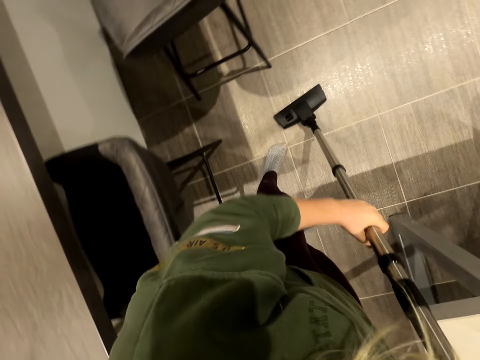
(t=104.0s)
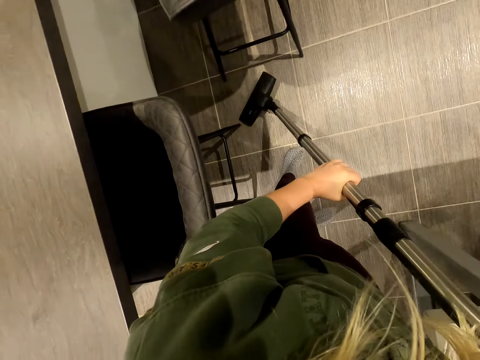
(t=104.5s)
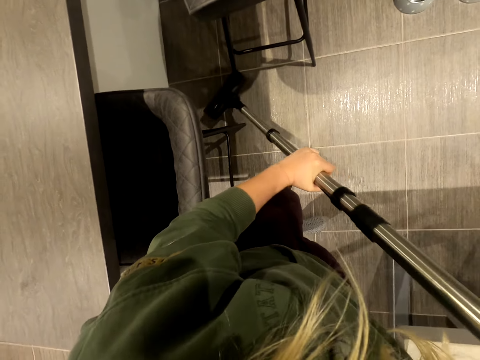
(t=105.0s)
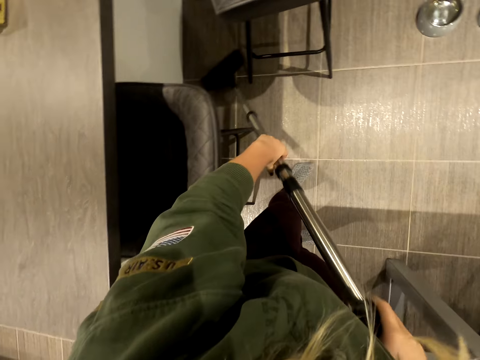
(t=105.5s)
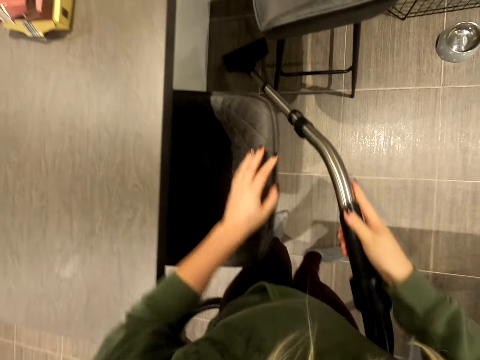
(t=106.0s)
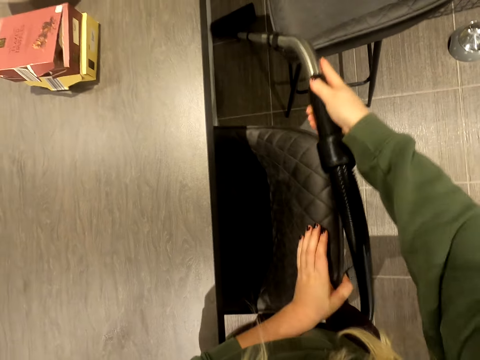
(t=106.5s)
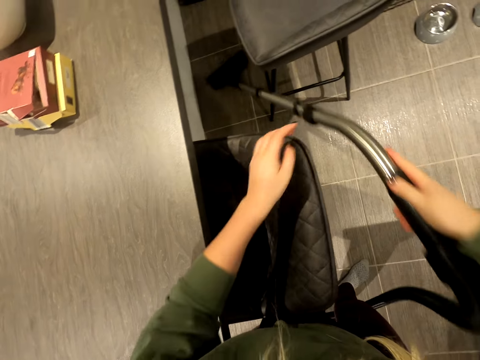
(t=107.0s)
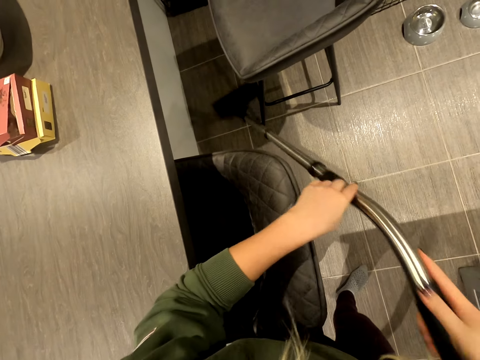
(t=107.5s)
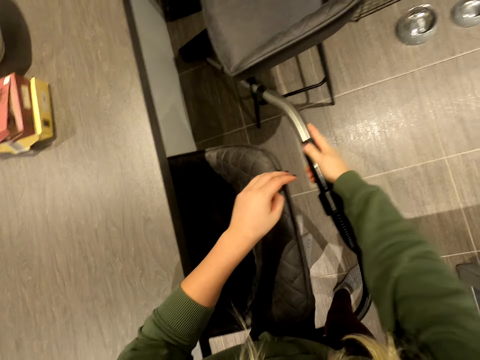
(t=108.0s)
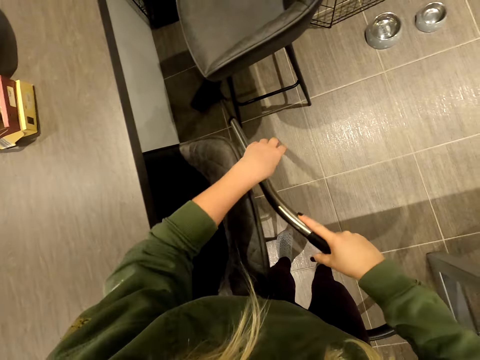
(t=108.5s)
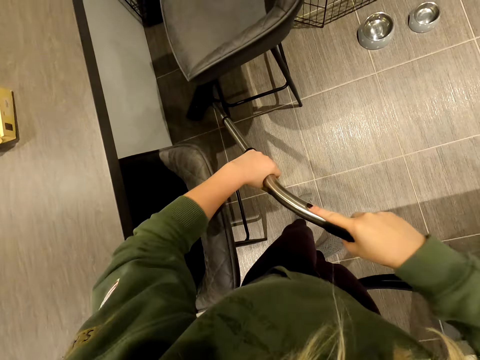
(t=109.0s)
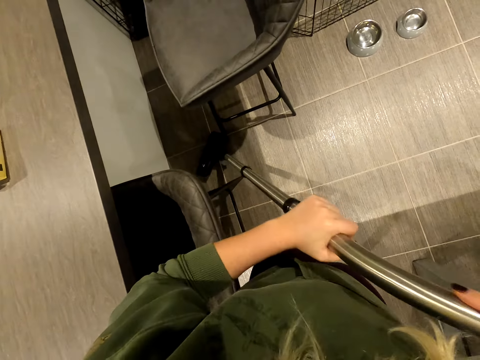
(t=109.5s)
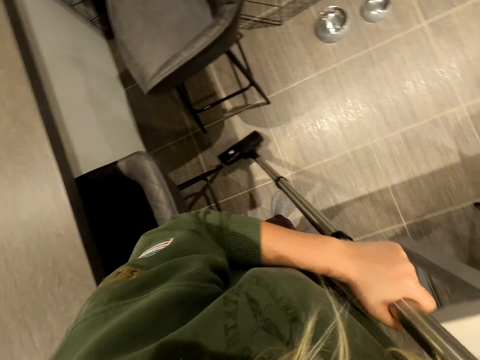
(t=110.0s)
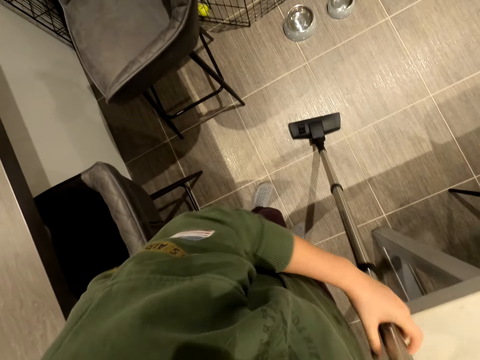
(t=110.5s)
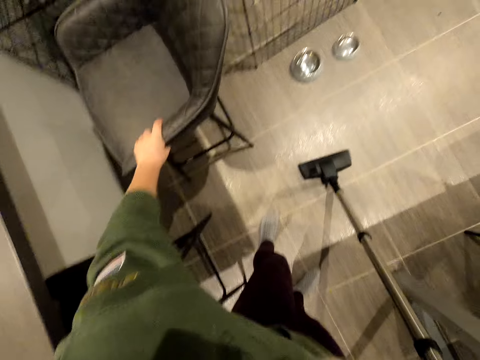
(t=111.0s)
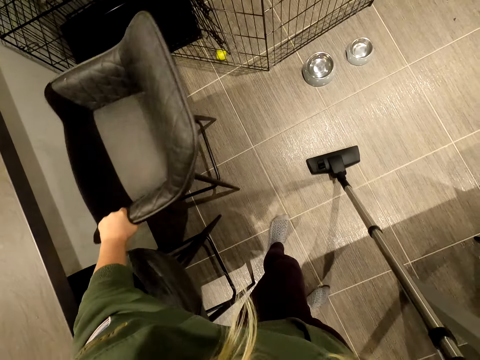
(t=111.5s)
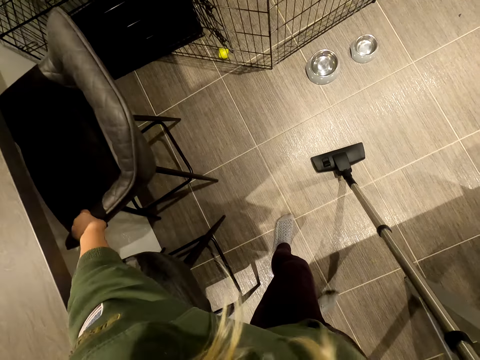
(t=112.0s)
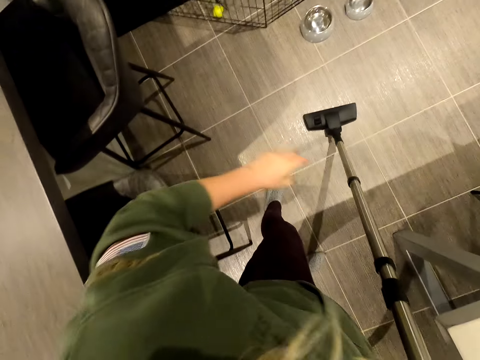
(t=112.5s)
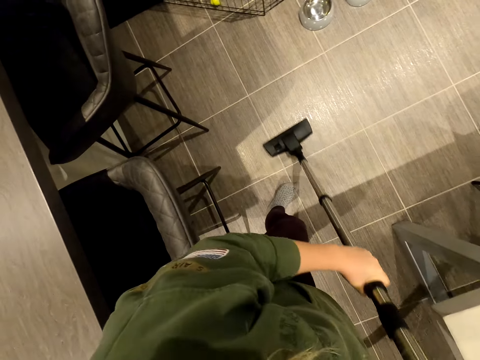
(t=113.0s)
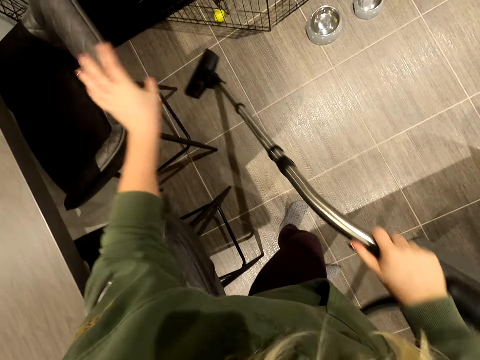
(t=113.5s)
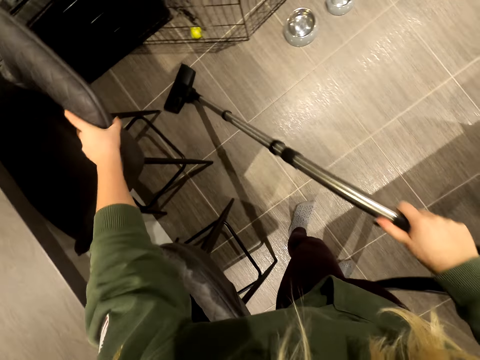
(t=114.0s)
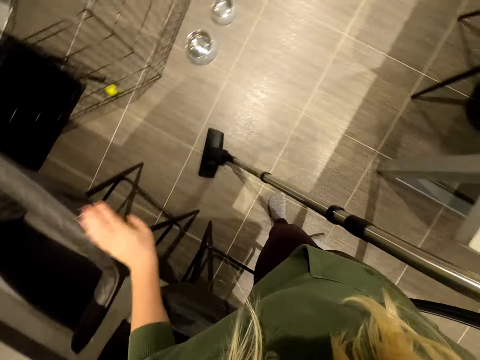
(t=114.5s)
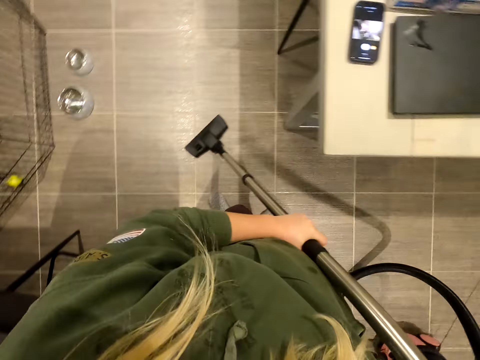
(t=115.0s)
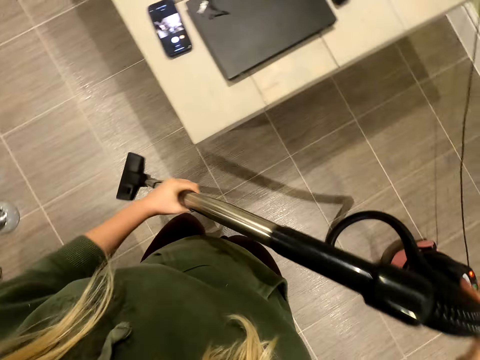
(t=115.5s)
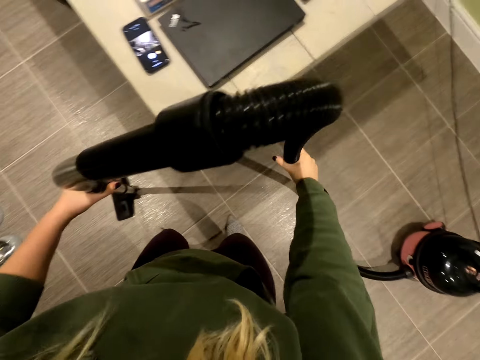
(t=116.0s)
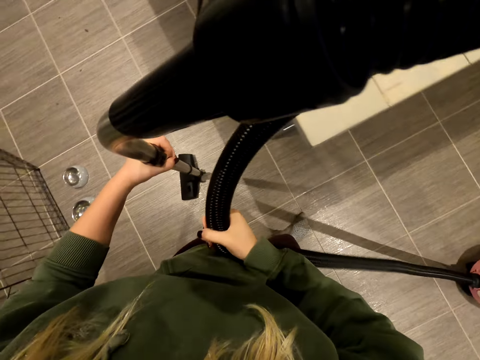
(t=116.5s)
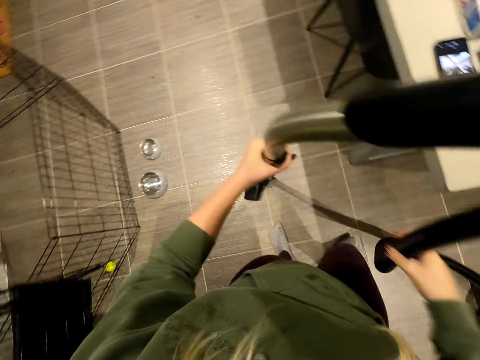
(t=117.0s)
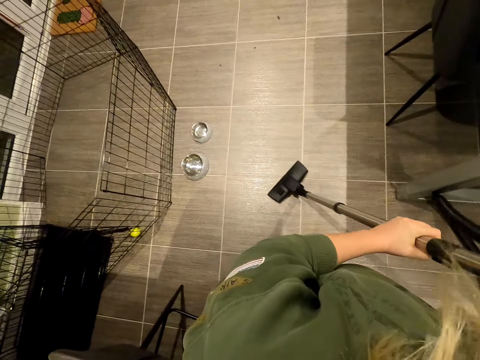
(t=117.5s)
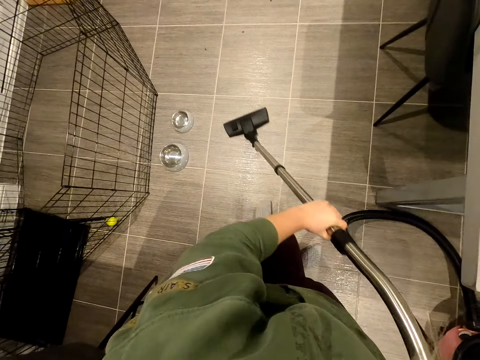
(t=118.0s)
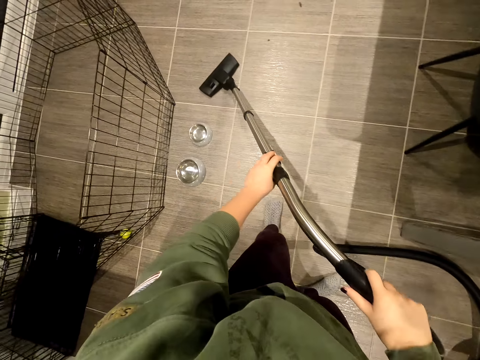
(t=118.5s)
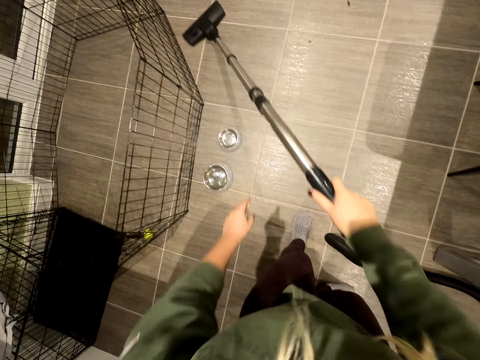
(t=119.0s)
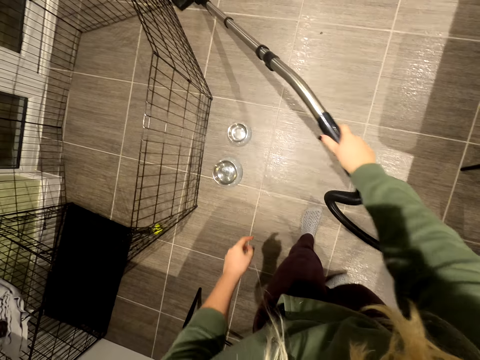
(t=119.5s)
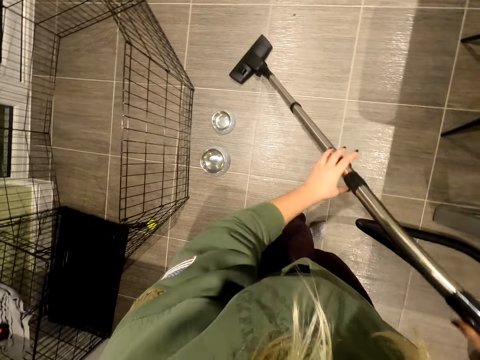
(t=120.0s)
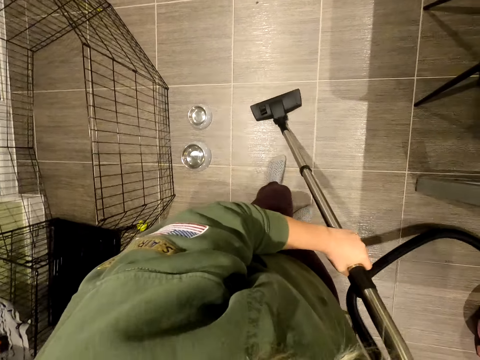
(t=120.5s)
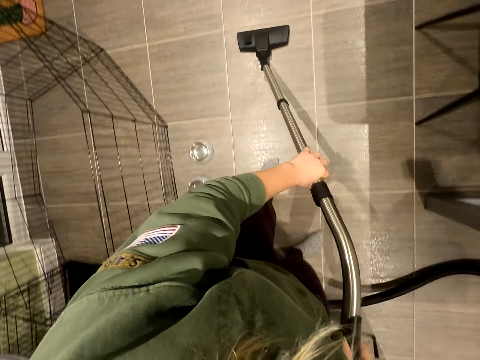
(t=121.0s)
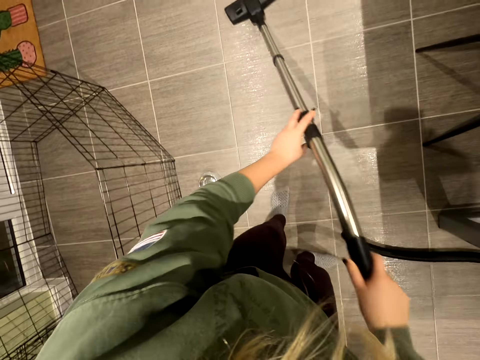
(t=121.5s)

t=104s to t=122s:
The camera wearer cleans the house with the vacuum cleaner. They move the chair. They clean the house with the vacuum cleaner. They pull the chair. They move the vacuum cleaner. They clean the house with the vacuum cleaner.

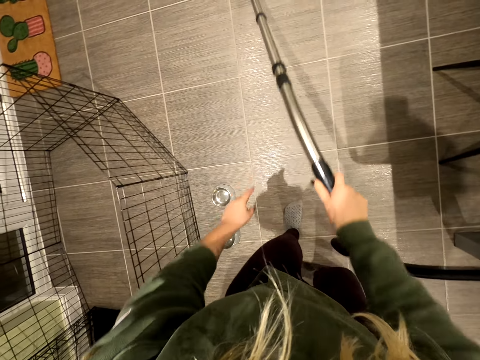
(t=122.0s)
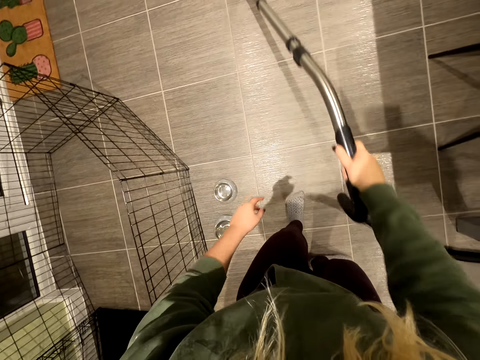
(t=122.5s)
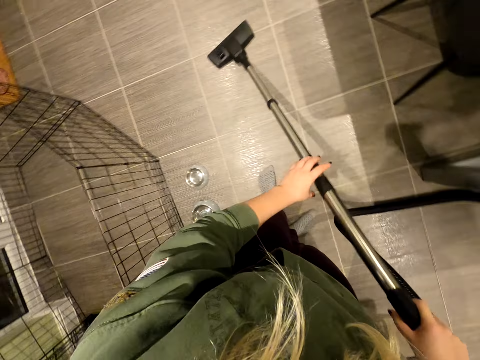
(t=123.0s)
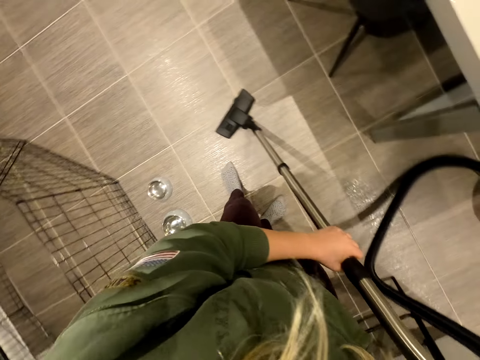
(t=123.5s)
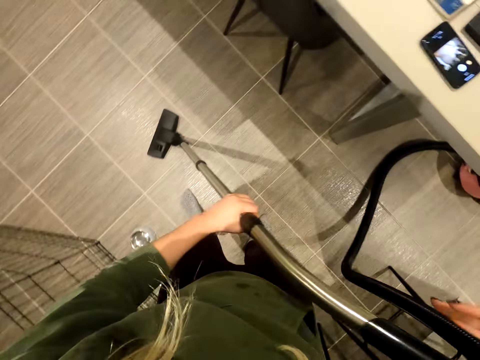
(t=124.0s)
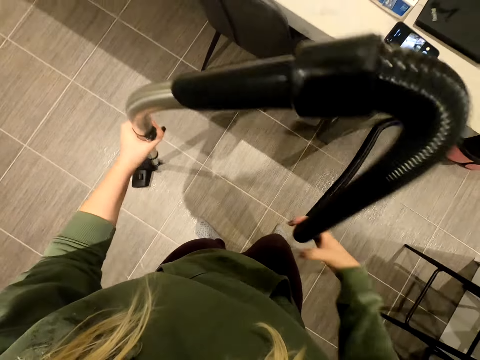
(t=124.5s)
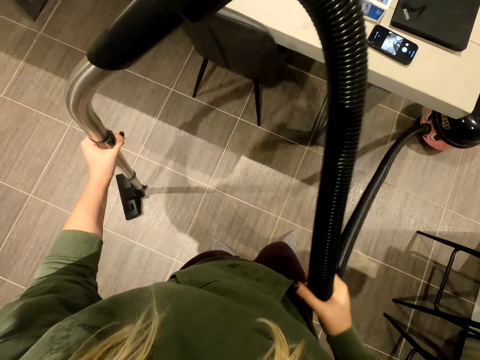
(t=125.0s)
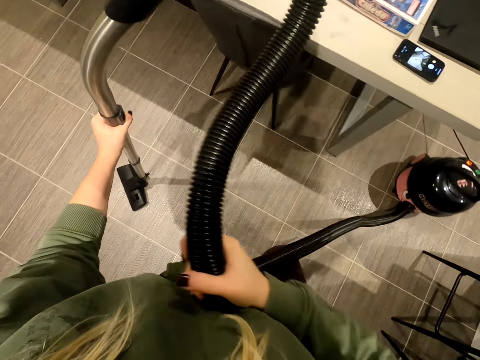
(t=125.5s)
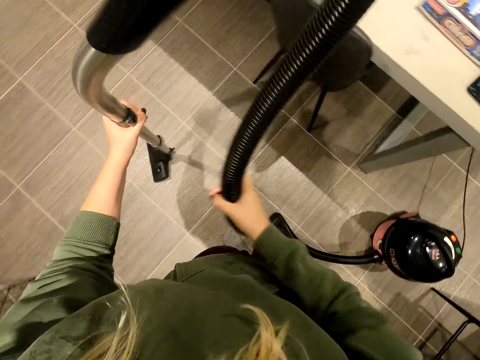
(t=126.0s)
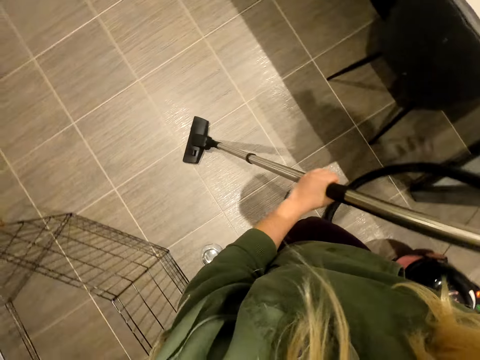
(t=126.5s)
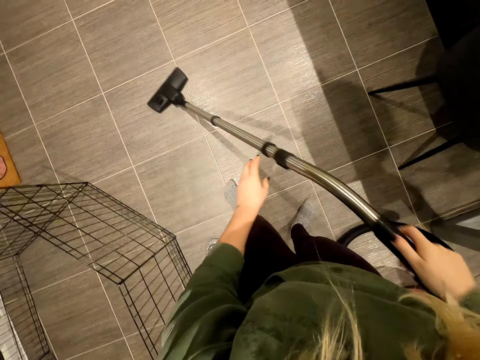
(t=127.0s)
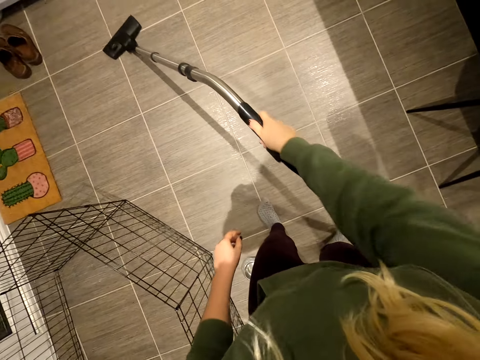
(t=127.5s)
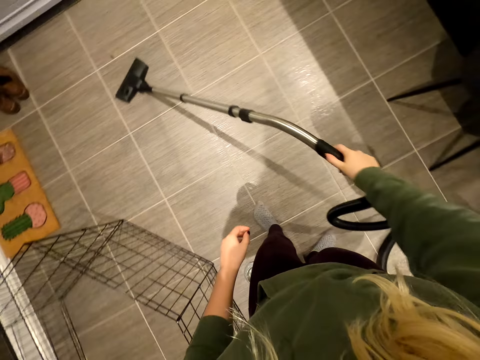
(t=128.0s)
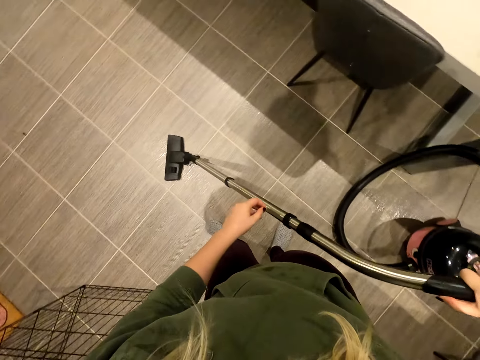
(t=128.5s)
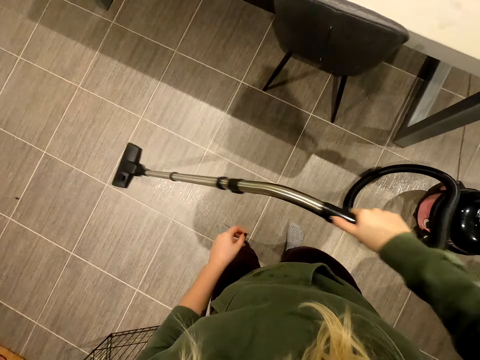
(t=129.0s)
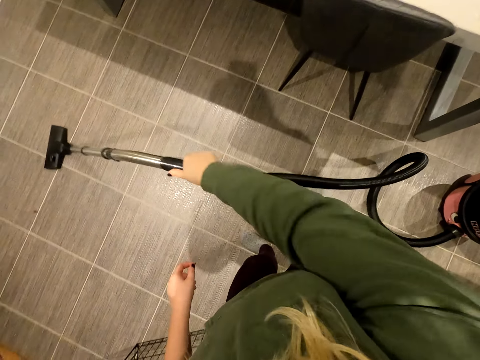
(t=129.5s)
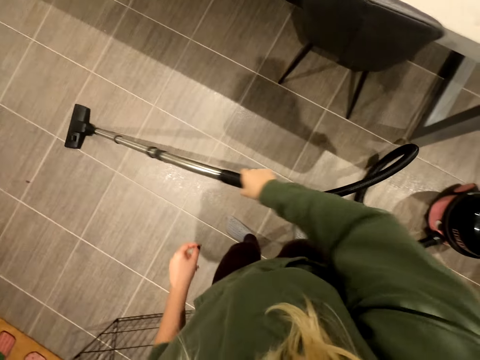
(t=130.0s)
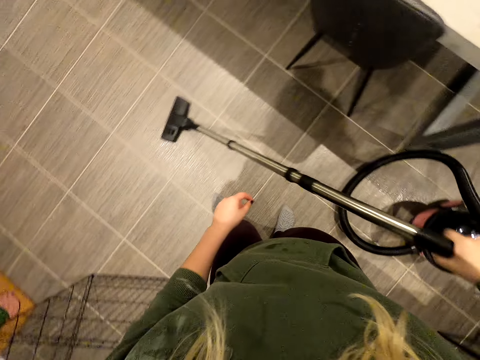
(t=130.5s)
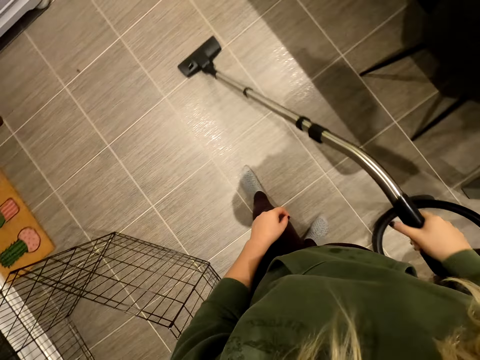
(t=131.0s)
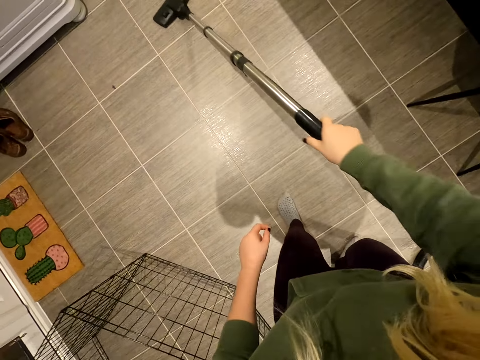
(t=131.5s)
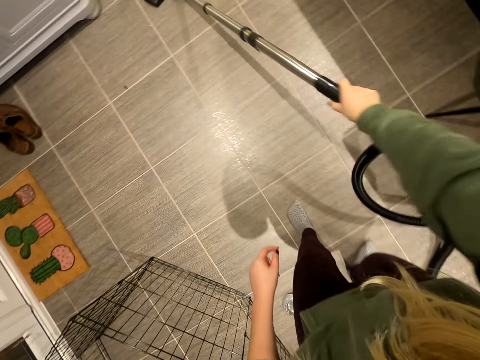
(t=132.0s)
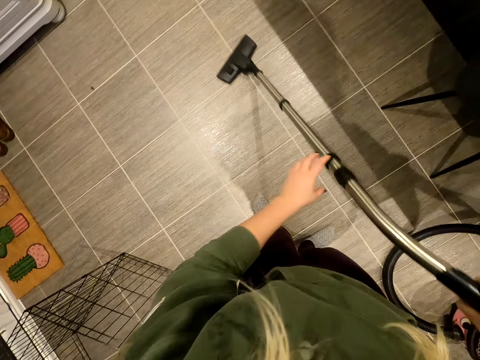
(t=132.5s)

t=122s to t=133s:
The camera wearer moves the vacuum cleaner. They clean the house with the vacuum cleaner.
